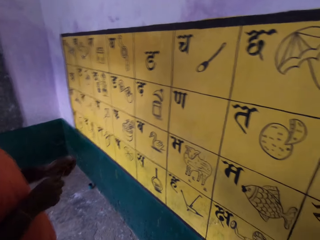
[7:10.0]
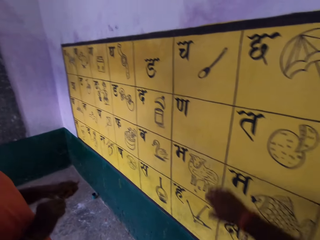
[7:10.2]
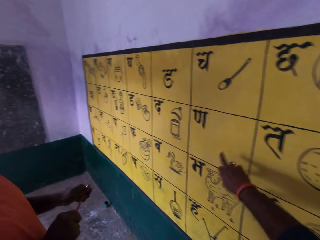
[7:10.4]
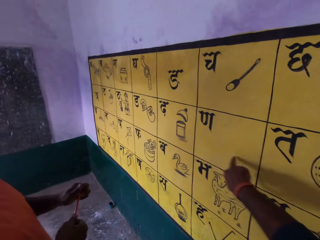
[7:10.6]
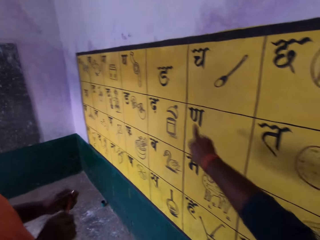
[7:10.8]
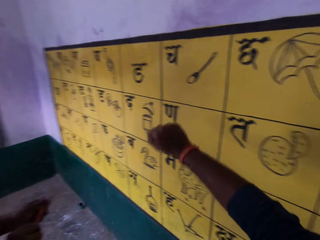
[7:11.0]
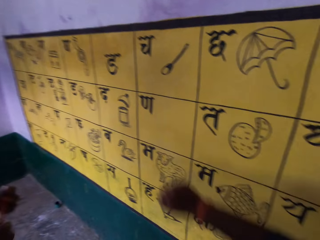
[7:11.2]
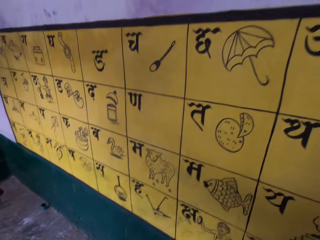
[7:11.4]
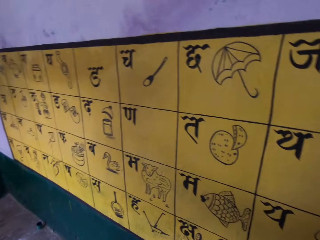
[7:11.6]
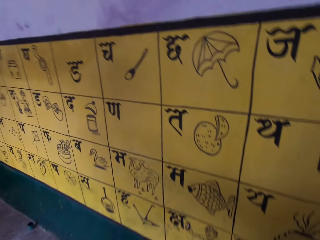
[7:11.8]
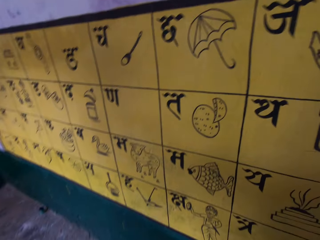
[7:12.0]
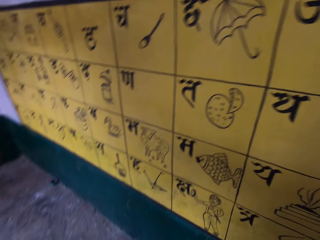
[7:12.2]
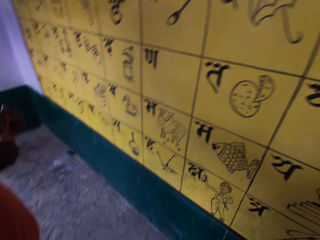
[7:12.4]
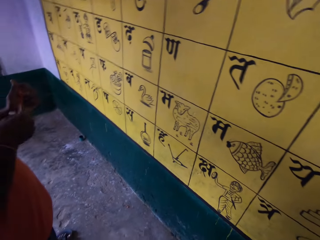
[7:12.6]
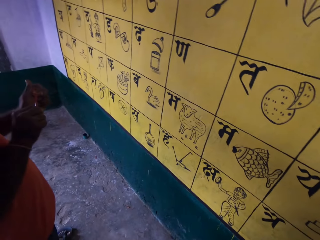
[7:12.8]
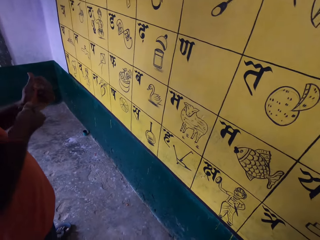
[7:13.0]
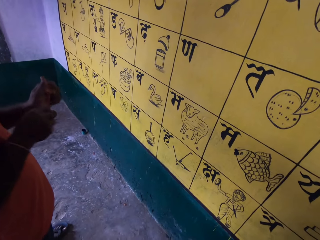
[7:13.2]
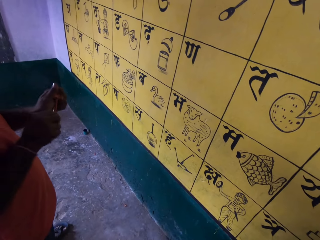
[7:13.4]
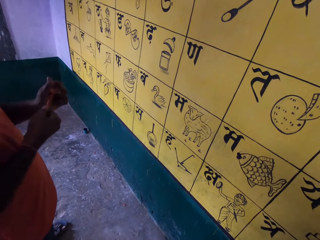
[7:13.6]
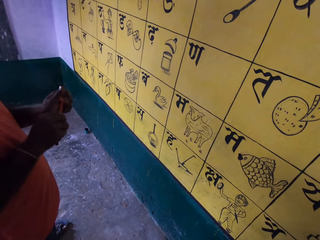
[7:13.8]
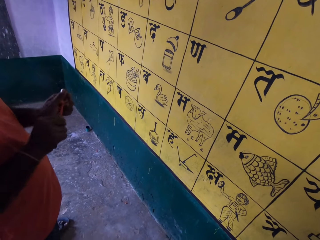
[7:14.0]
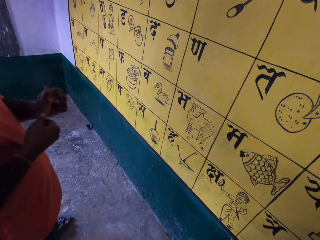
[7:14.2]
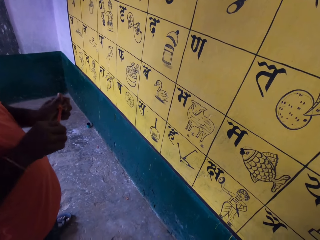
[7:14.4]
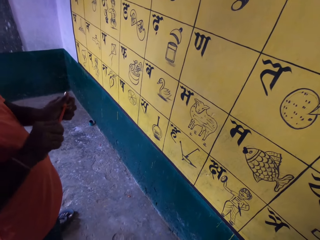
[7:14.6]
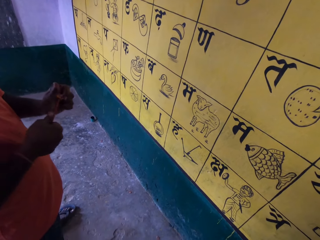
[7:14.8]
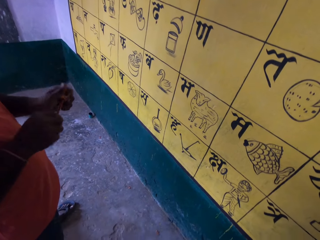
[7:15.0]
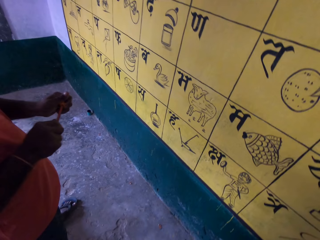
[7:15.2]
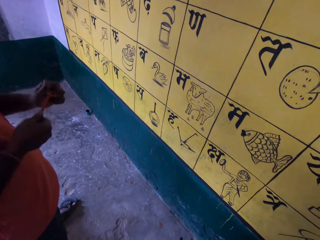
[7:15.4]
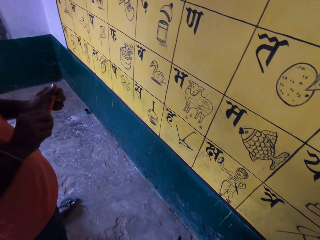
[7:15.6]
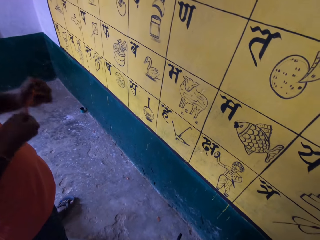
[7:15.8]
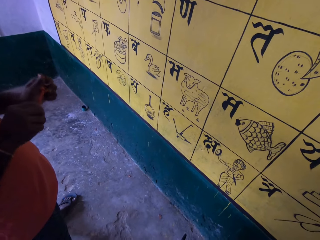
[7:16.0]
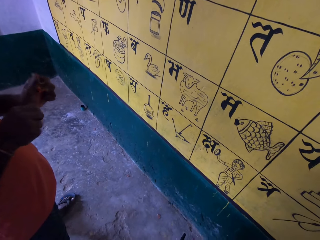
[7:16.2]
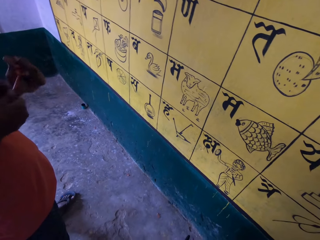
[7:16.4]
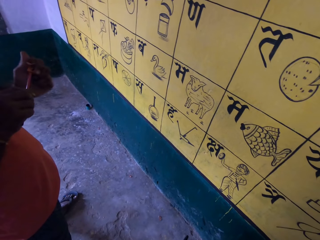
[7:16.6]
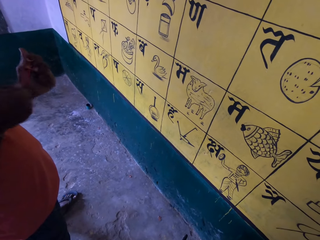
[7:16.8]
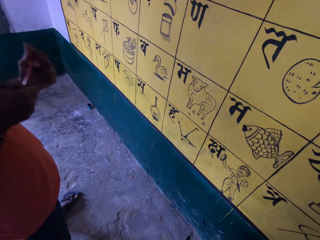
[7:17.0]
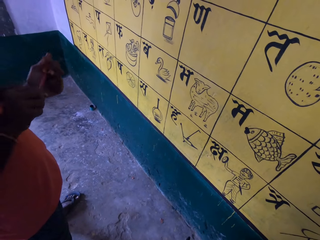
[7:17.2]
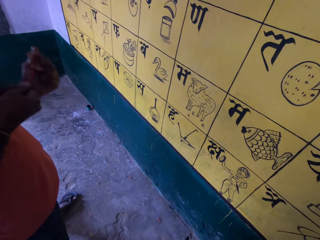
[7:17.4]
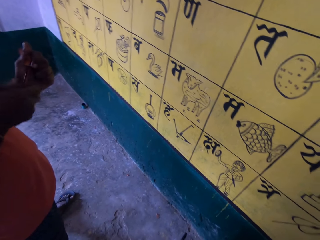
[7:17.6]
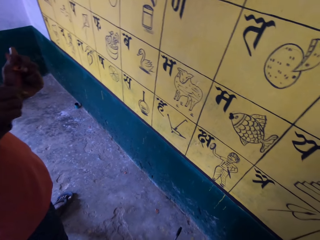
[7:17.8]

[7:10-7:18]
The camera wearer touches the paint wall with his right middle finger. He removes his finger from the paint wall. The man sharpens a pencil with a pencil sharpener.

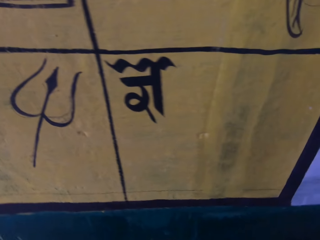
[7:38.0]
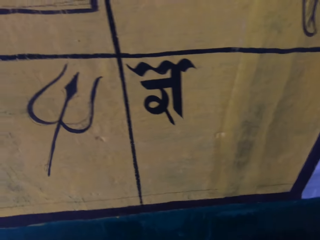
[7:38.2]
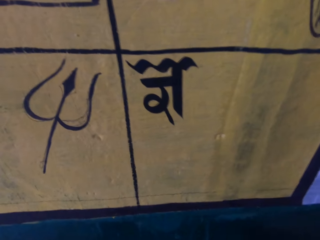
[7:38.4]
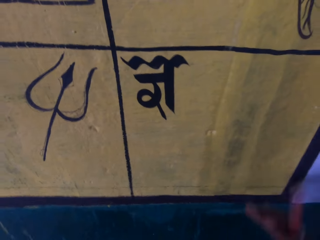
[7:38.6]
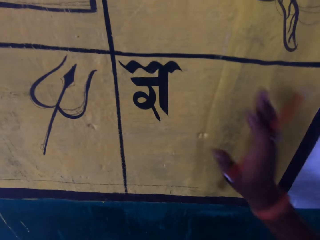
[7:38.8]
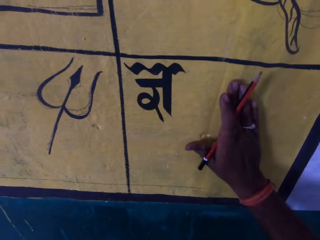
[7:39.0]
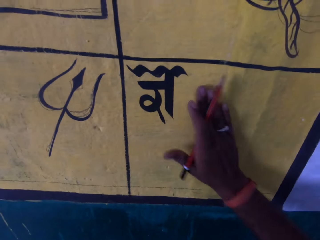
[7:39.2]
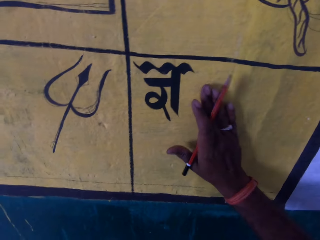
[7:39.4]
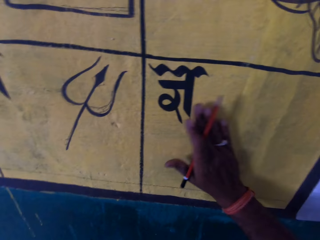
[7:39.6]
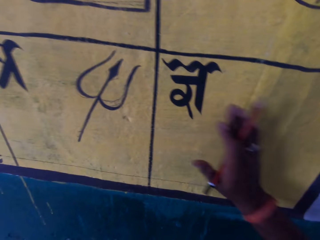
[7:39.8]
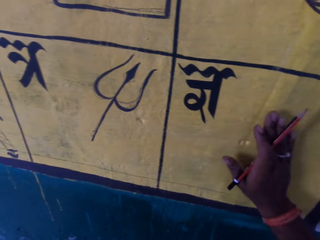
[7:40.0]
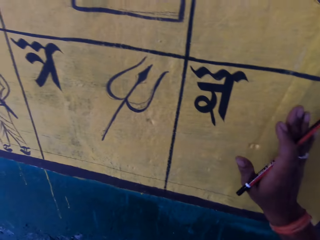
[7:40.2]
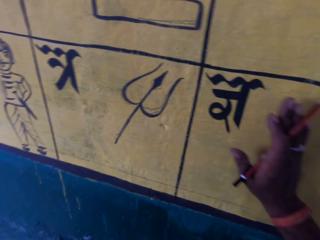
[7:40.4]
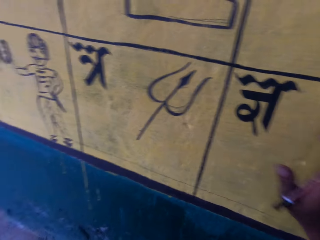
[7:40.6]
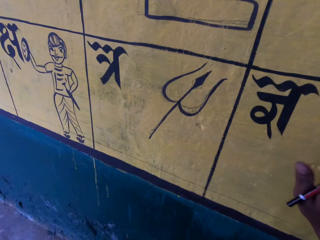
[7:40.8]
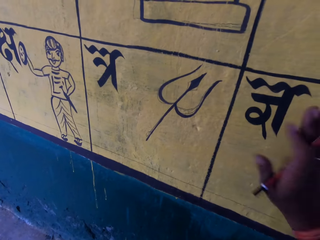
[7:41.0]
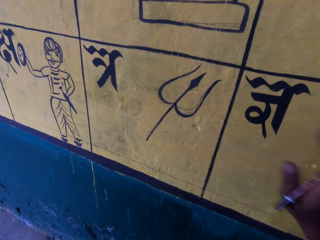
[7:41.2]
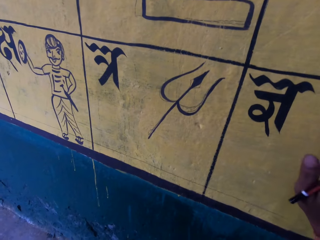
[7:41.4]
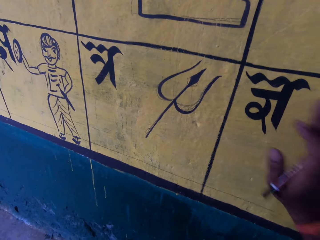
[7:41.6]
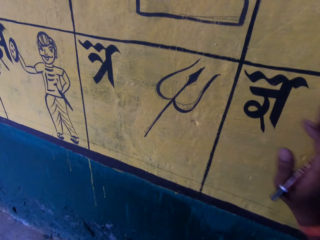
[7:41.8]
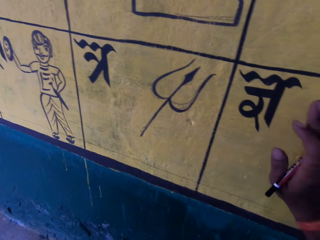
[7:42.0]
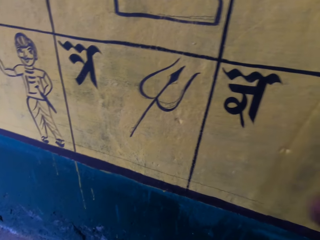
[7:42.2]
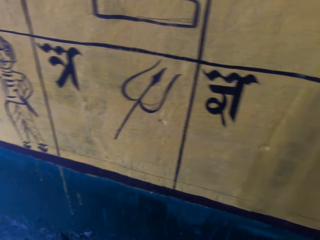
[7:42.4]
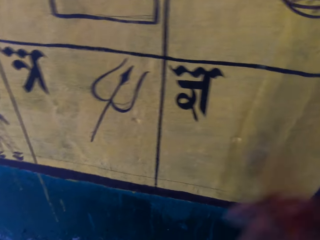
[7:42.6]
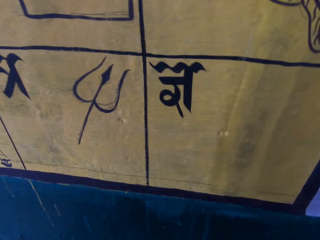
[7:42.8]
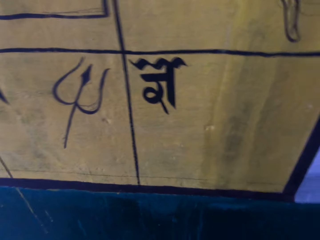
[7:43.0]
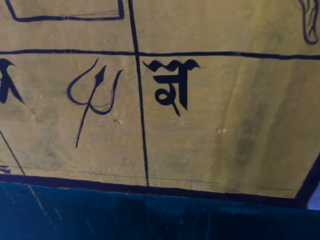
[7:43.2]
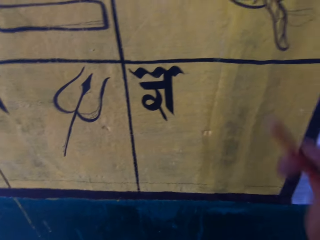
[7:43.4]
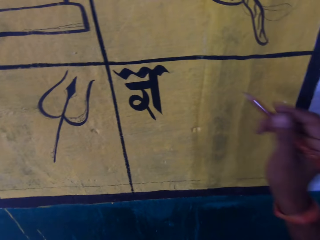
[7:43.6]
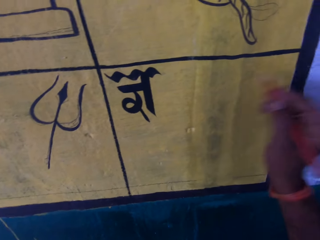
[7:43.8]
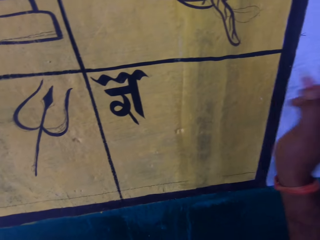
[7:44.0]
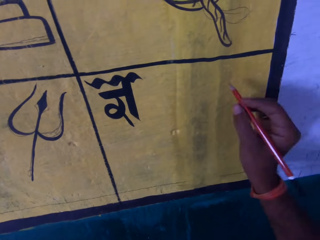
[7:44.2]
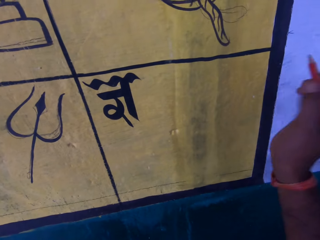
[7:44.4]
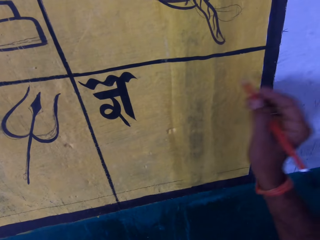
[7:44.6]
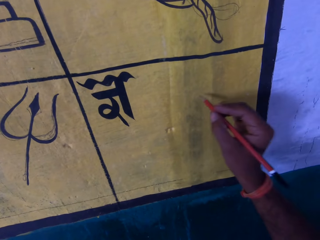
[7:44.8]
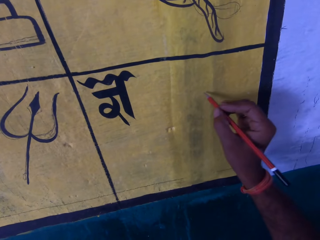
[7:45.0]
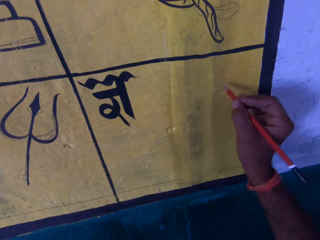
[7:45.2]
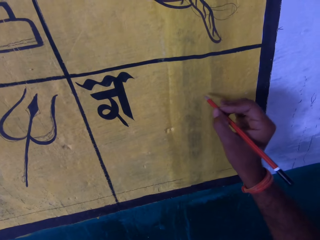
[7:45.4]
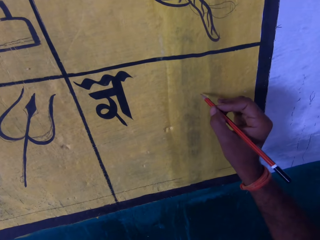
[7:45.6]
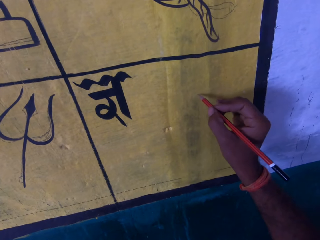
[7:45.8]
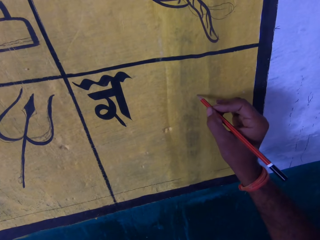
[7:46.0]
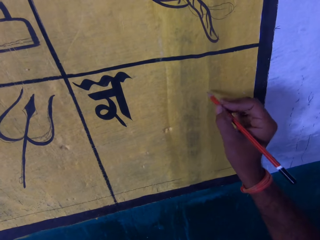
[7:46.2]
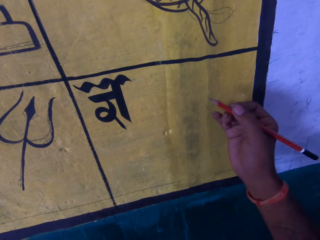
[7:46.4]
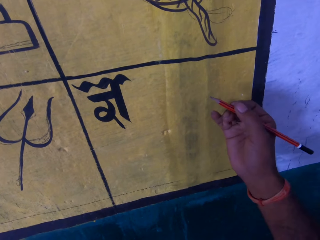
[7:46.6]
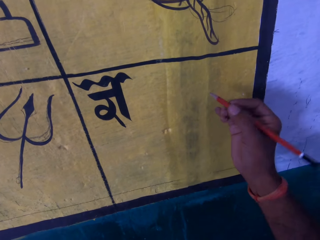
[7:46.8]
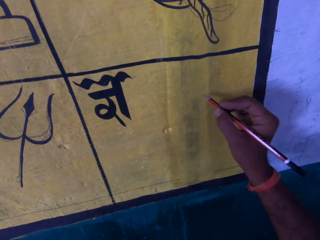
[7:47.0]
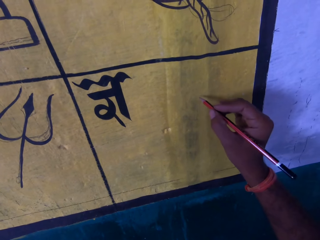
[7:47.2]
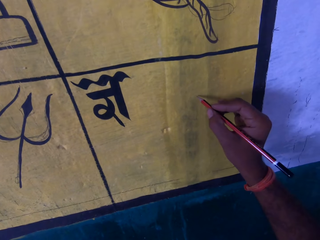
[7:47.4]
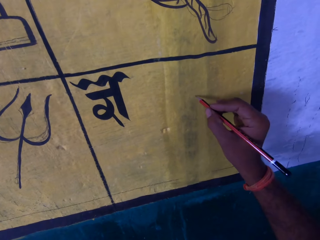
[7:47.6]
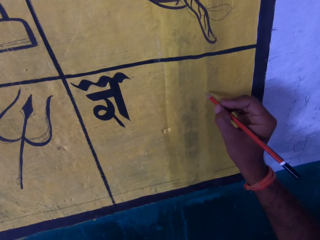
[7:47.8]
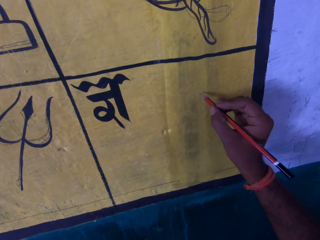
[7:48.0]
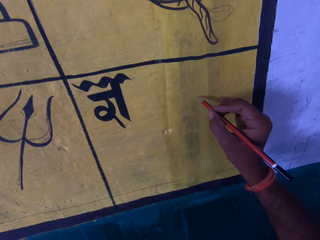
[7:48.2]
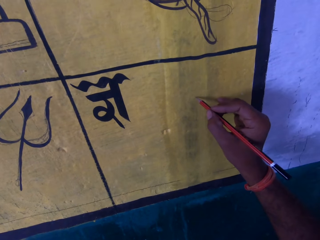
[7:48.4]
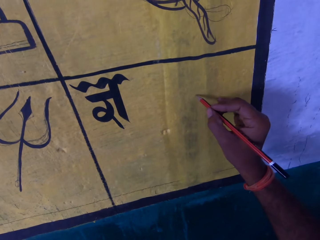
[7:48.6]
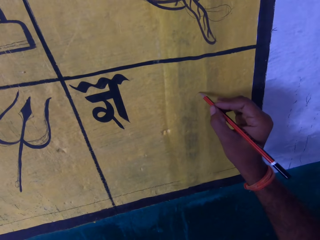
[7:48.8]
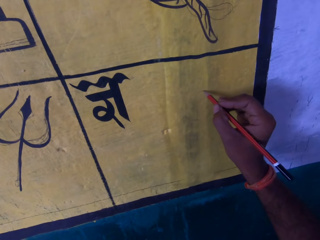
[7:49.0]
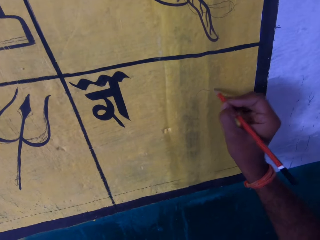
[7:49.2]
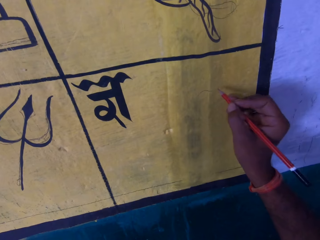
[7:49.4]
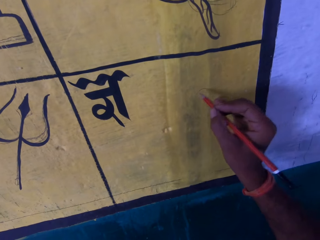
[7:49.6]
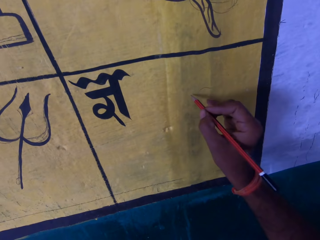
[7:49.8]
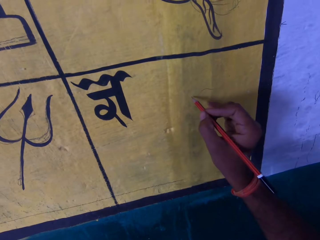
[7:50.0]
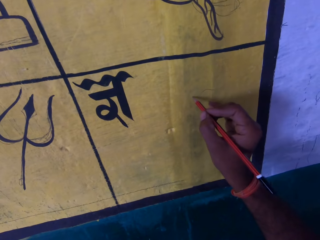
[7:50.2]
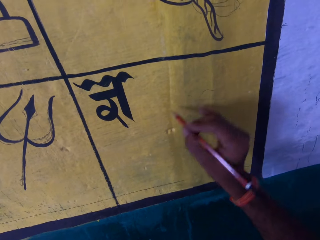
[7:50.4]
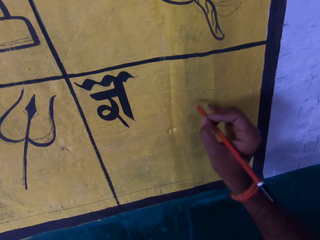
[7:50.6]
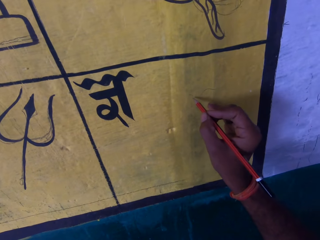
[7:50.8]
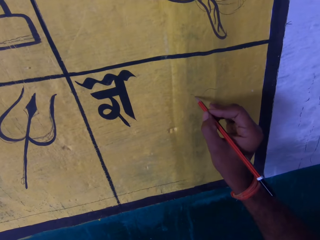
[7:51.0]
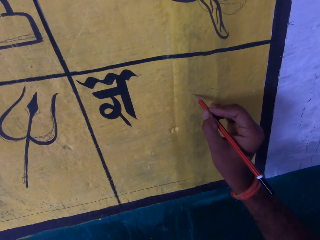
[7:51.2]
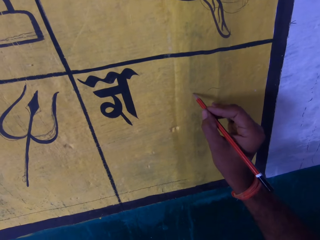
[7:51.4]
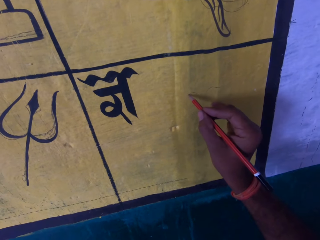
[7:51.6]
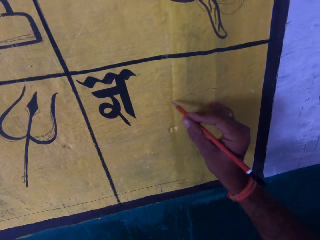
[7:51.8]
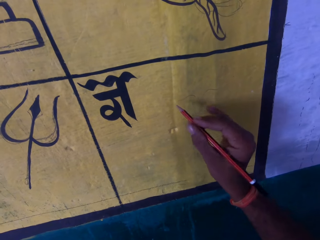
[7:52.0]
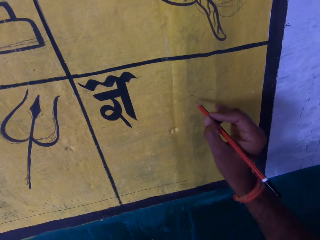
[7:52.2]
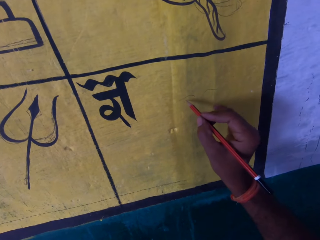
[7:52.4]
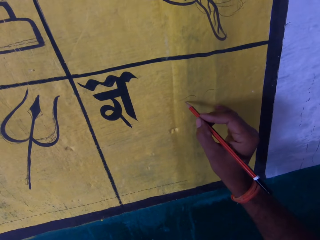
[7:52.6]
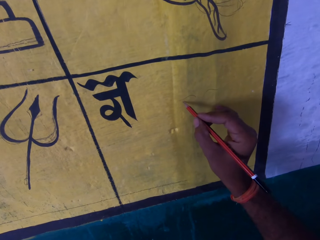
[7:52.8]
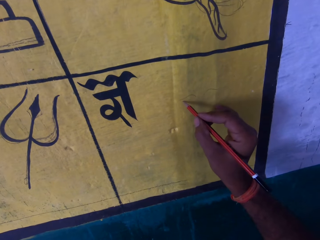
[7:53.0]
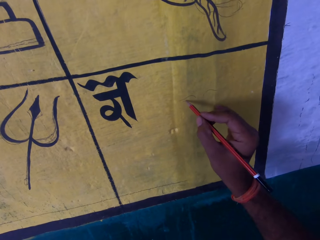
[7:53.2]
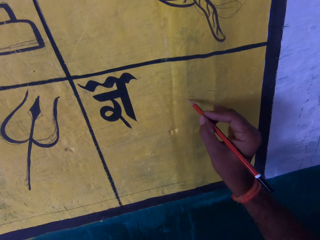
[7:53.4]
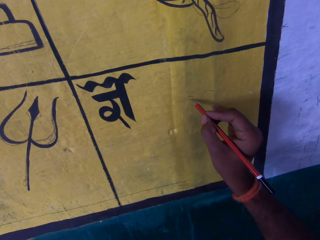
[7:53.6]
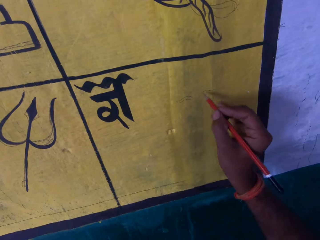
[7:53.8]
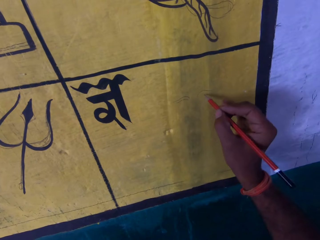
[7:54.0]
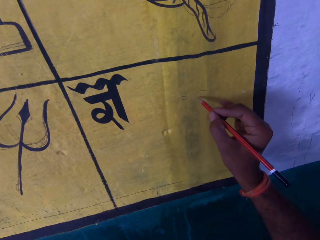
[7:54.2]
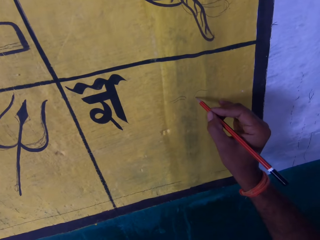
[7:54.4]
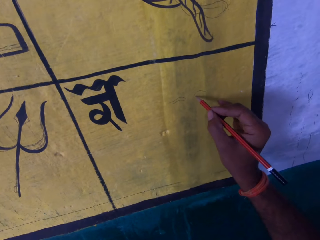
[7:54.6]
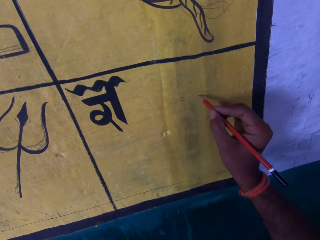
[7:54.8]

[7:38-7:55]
The camera wearer places his right hand on the paint wall. He holds a pencil. He removes his right hand from the paint wall. He draws on the paint wall or drawing board with the pencil. He holds the pencil.
